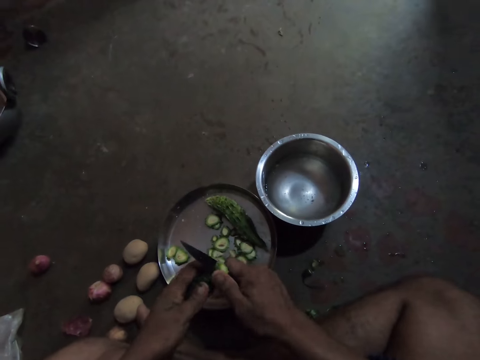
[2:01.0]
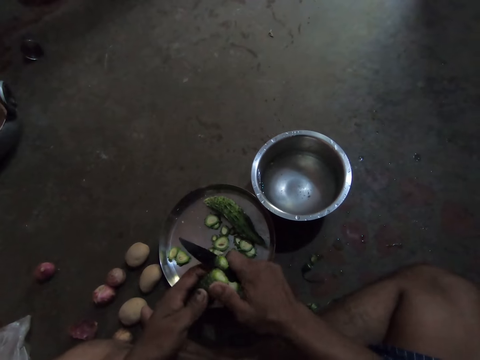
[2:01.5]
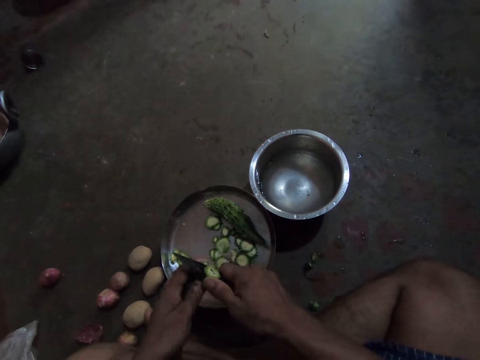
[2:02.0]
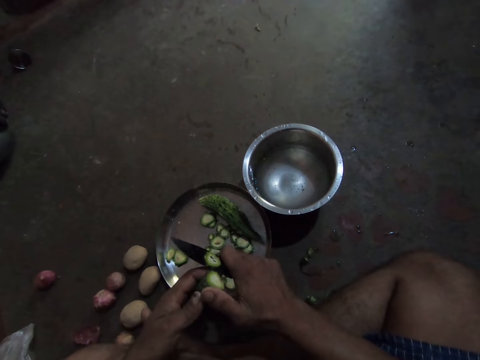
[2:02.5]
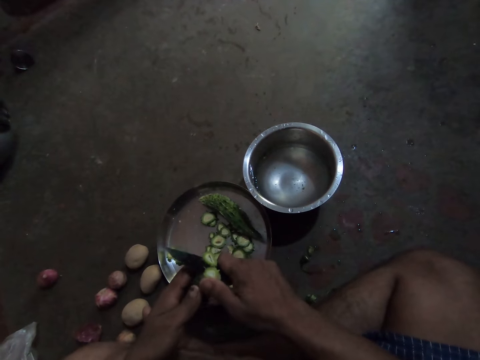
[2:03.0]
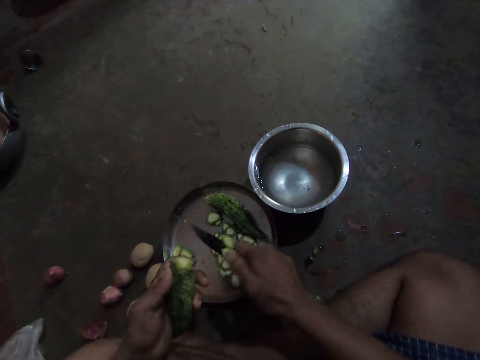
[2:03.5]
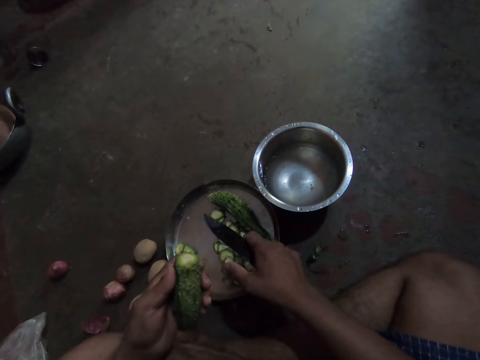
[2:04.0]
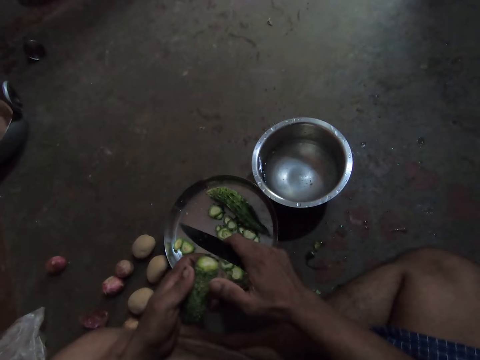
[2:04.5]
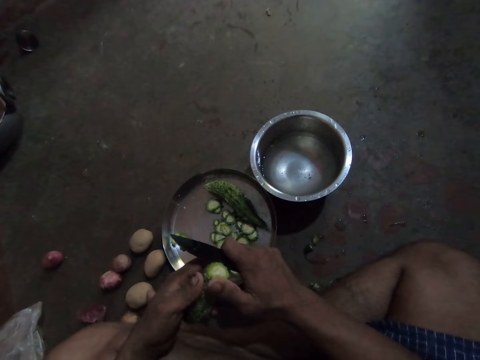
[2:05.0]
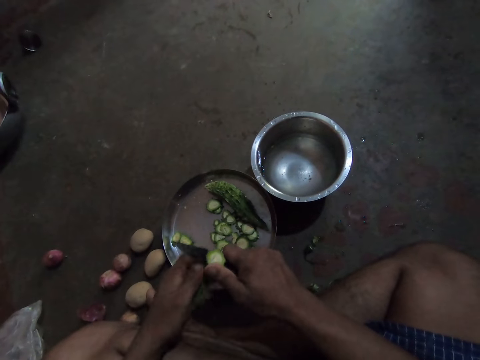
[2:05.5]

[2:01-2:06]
The camera wearer cuts the cucumber.

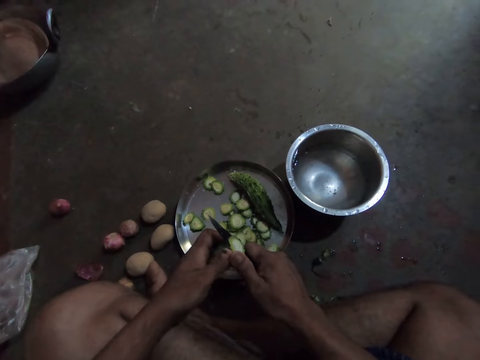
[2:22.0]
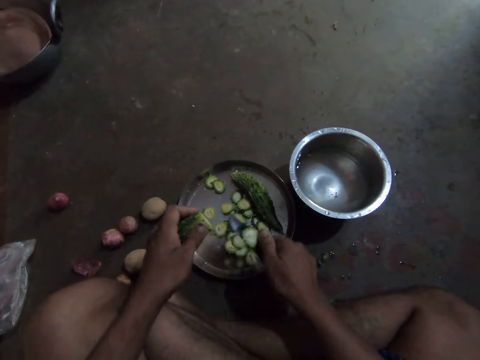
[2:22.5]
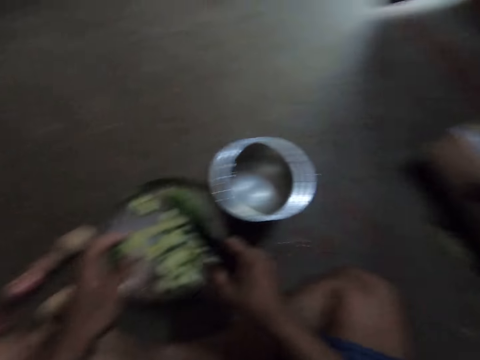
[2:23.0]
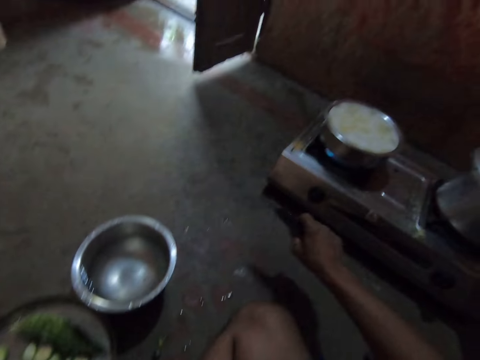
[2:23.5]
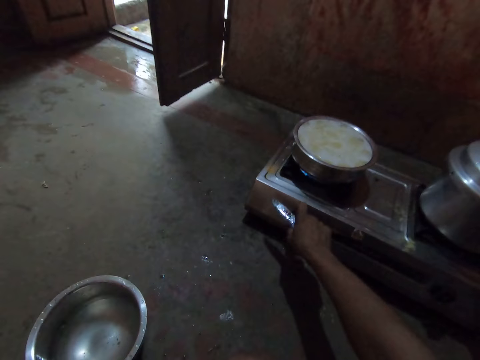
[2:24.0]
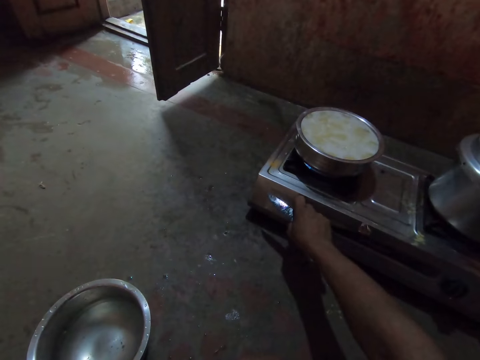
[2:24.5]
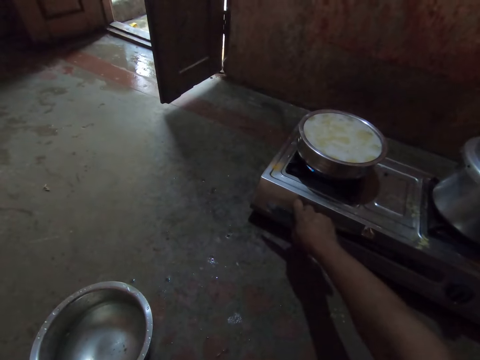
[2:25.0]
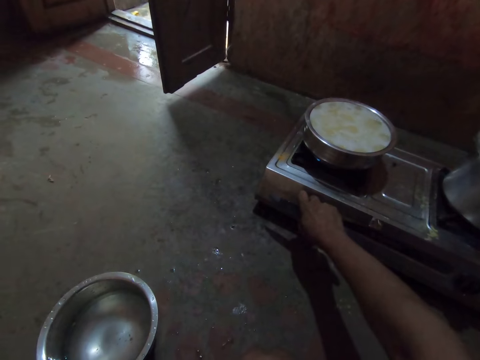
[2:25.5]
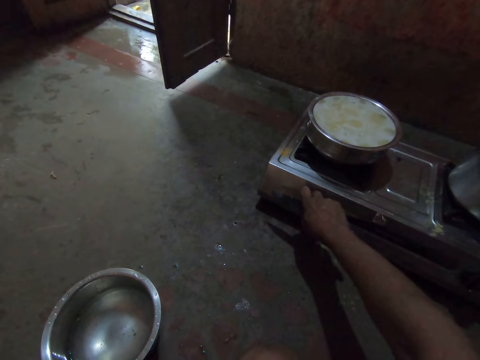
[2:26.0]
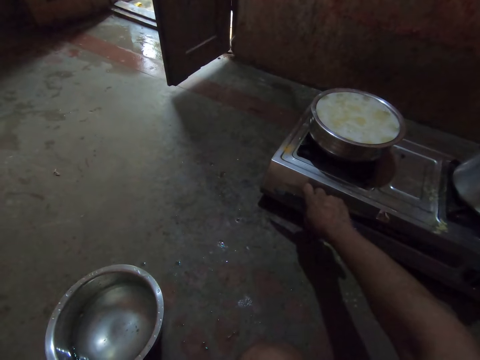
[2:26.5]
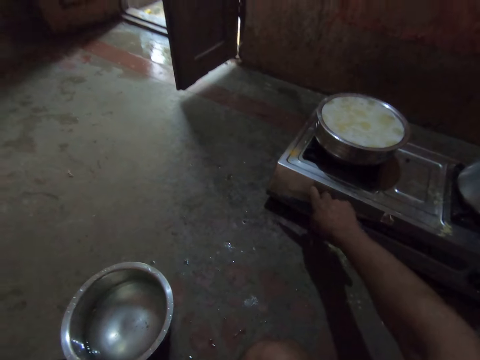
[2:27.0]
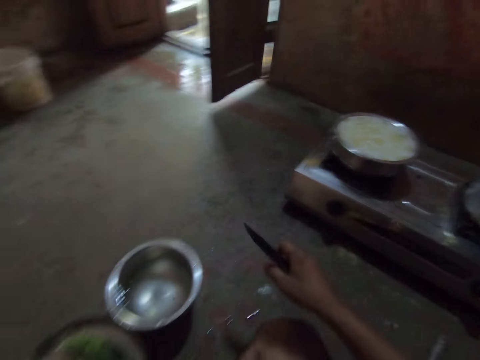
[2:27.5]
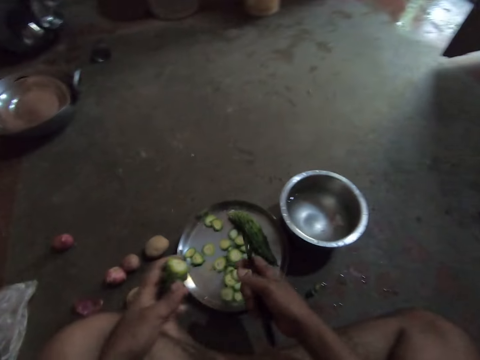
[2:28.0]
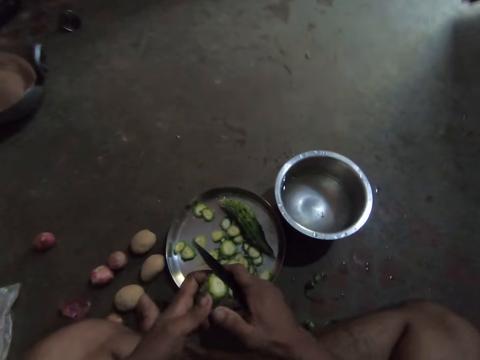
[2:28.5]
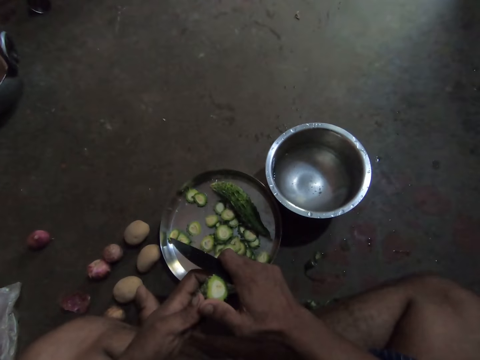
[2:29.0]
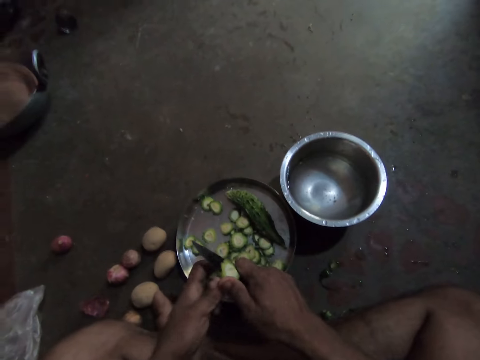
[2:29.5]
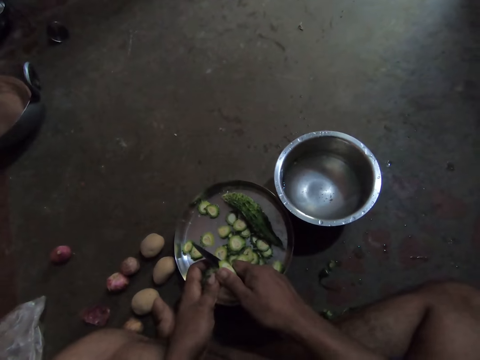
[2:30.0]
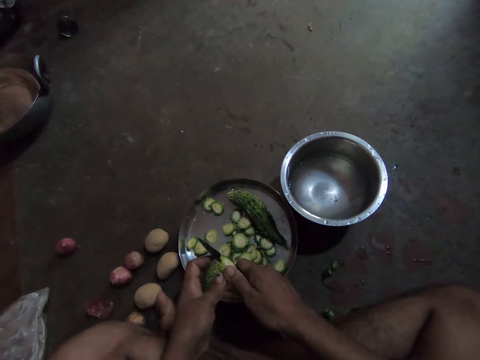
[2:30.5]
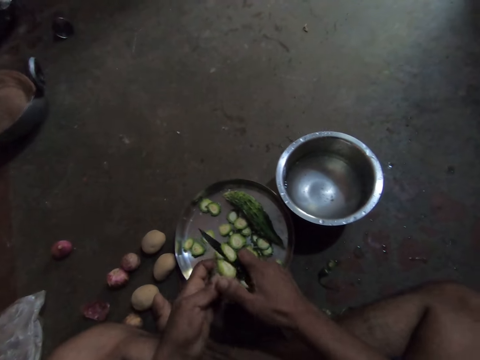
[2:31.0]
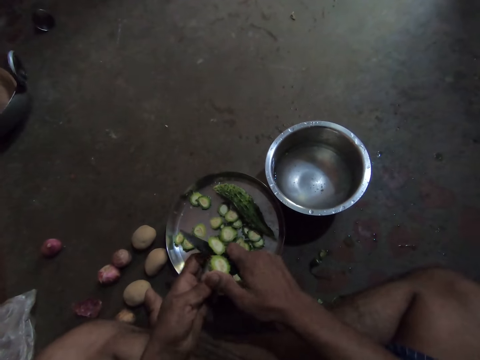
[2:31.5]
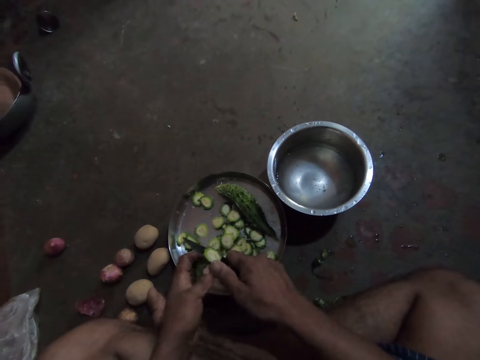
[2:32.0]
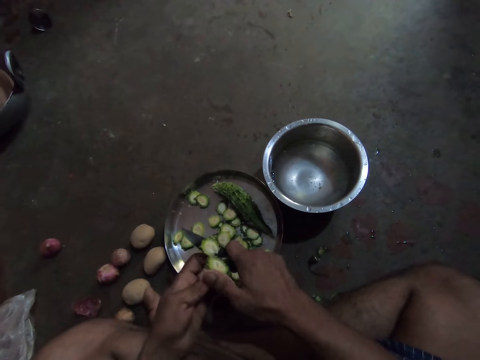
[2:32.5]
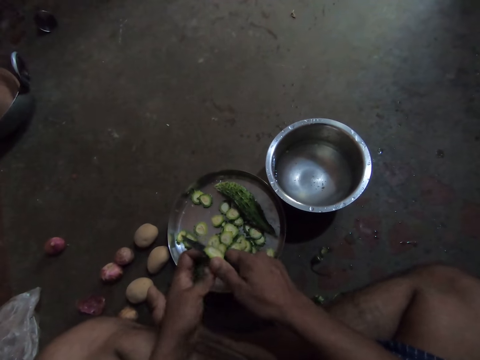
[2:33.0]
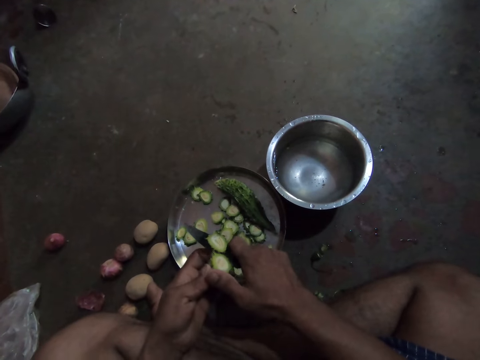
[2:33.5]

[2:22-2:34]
The camera wearer turns off the stove. They regulate the stove knob. They cut the cucumber.

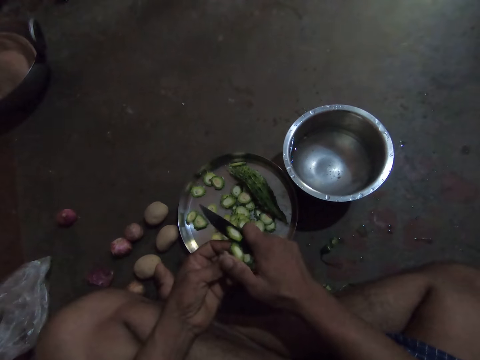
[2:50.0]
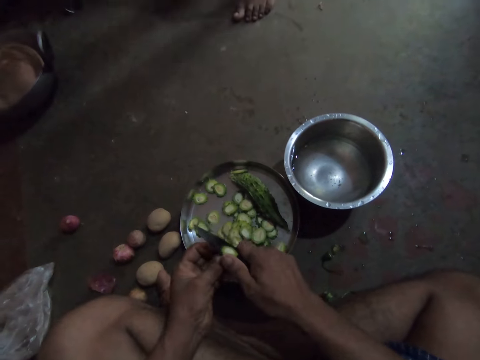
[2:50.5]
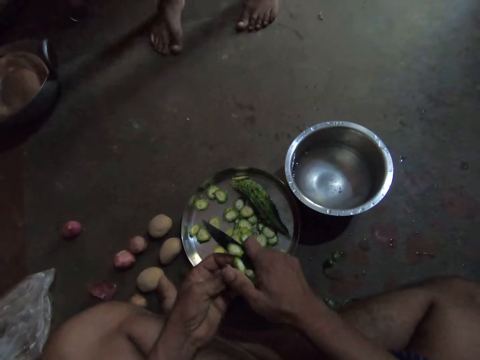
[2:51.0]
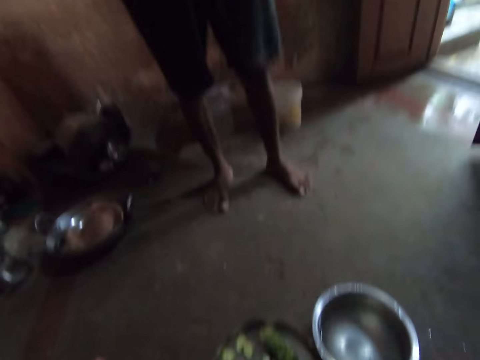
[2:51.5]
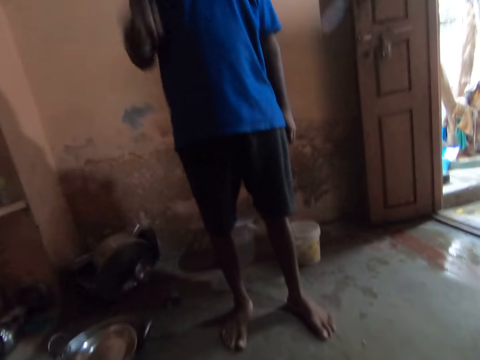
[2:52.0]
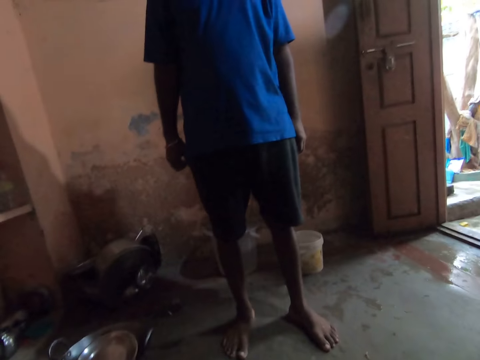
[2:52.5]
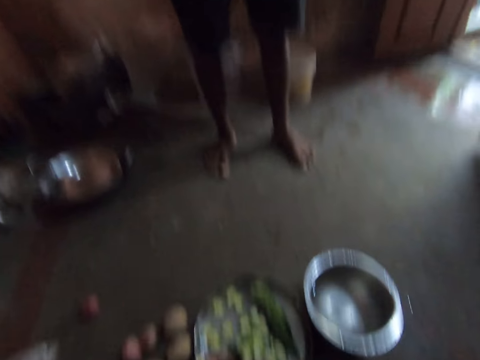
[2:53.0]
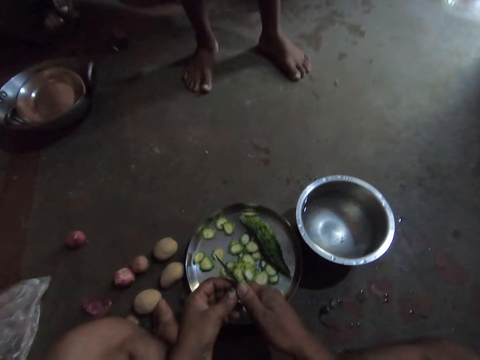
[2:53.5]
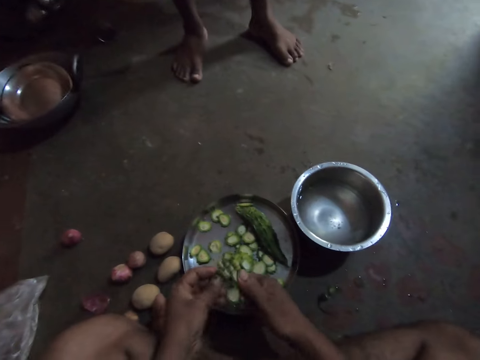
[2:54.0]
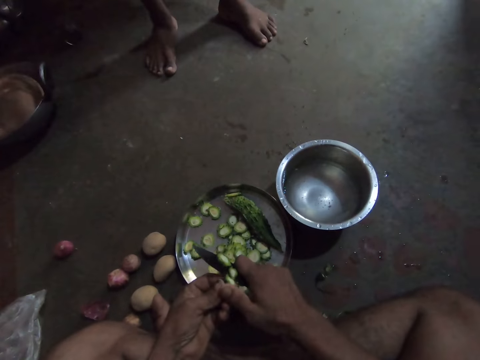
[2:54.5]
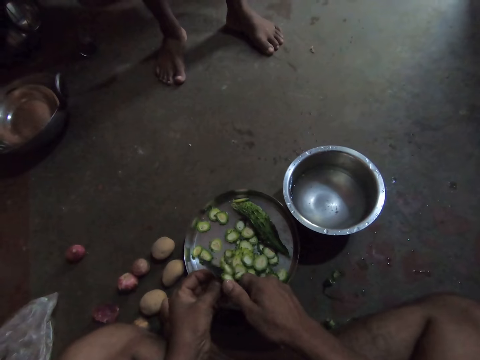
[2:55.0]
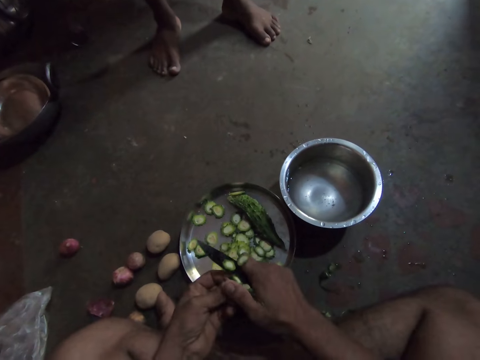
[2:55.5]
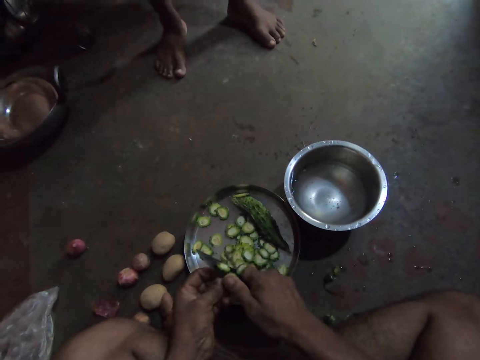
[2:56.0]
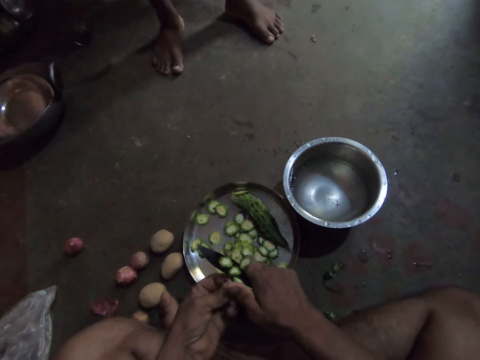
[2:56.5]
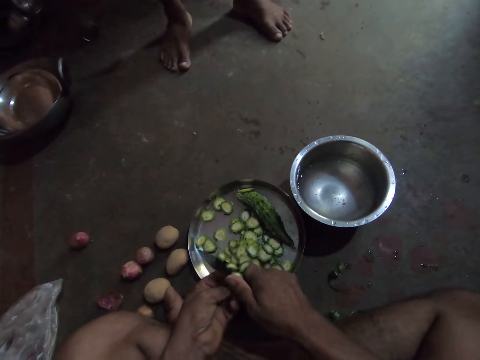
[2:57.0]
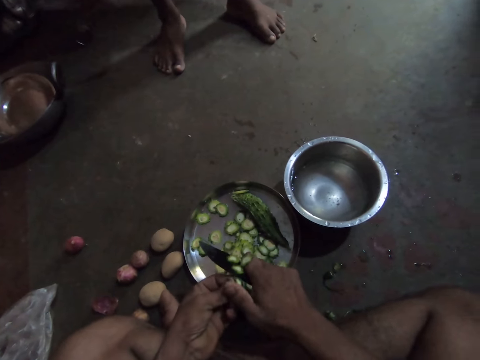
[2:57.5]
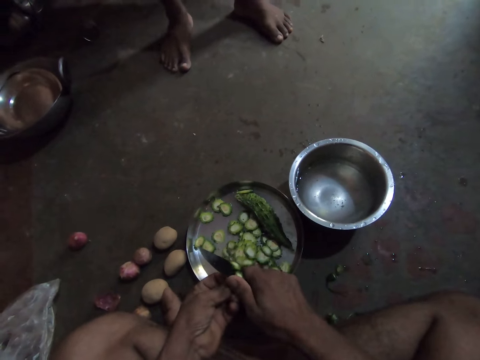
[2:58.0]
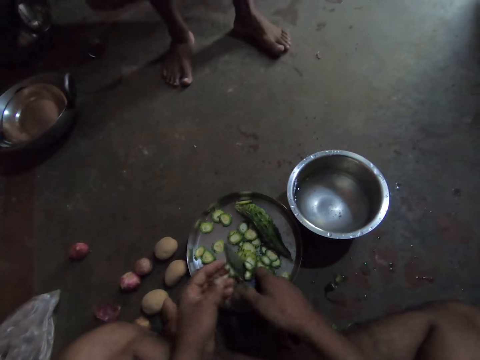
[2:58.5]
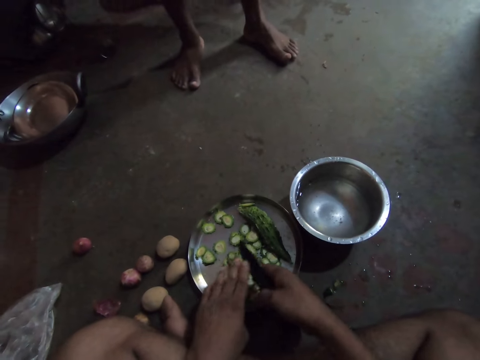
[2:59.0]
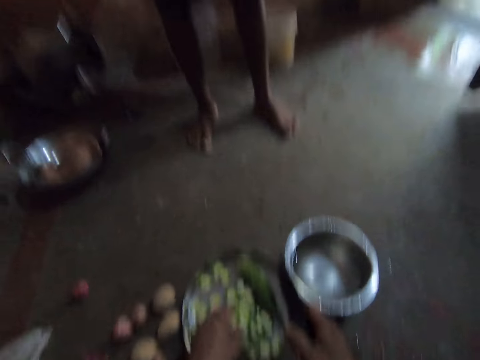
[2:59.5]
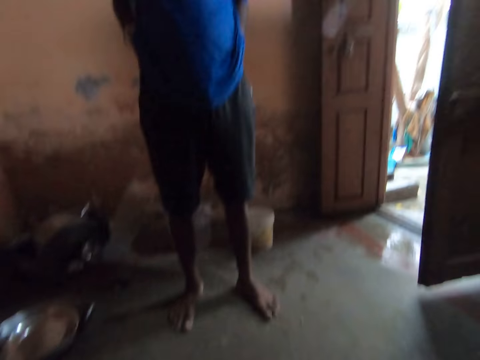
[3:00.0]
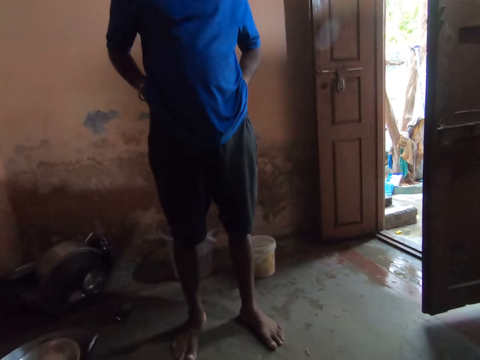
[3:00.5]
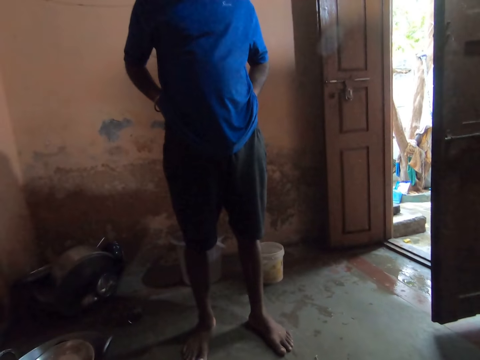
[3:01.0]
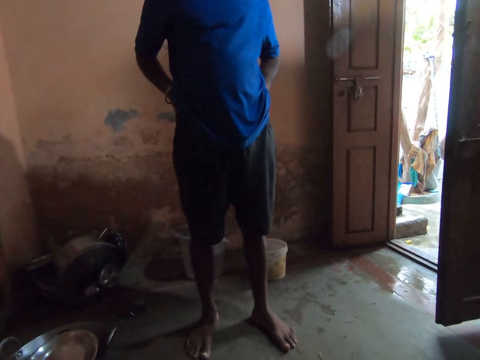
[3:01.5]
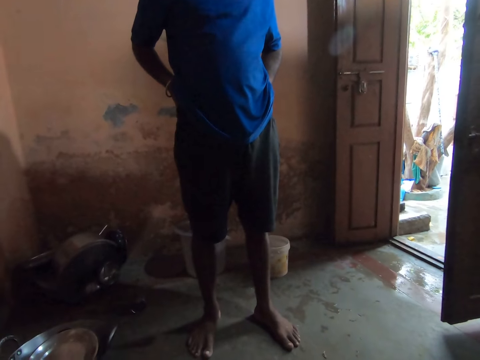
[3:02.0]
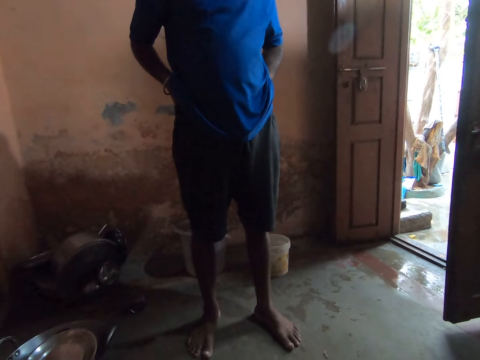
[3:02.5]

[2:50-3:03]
The camera wearer looks at a person. The person stands in the house. The camera wearer cuts the cucumber. They look around. They look at the person.
